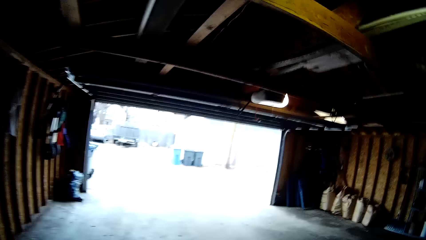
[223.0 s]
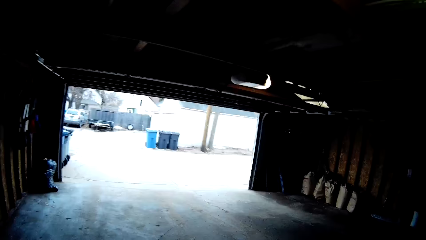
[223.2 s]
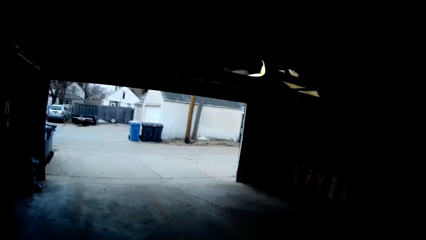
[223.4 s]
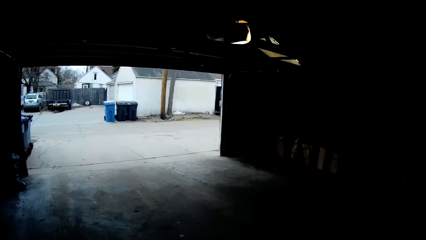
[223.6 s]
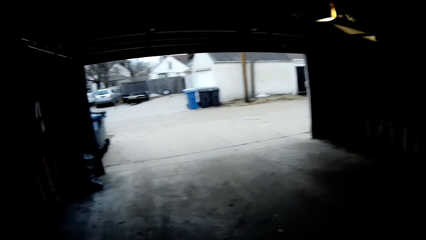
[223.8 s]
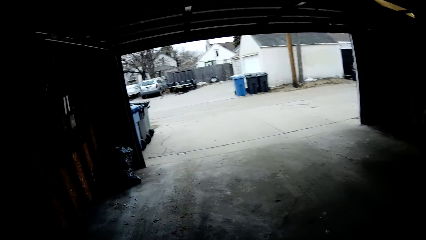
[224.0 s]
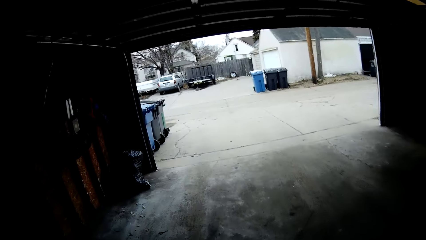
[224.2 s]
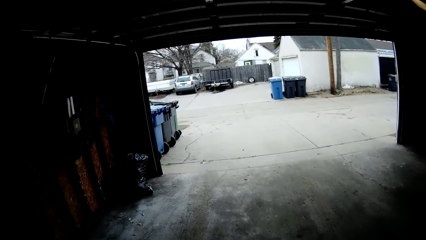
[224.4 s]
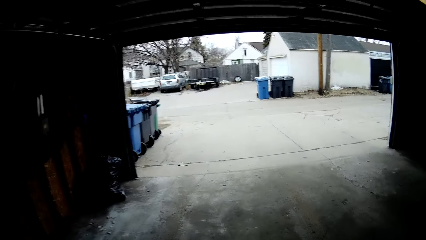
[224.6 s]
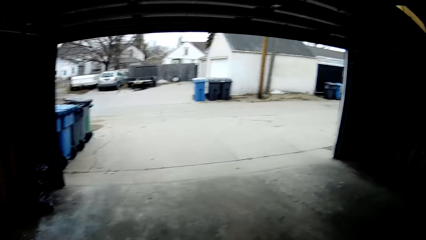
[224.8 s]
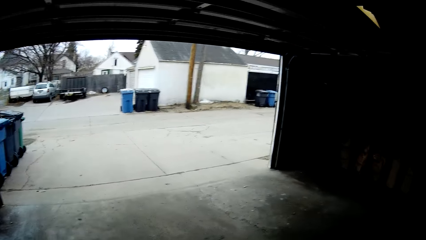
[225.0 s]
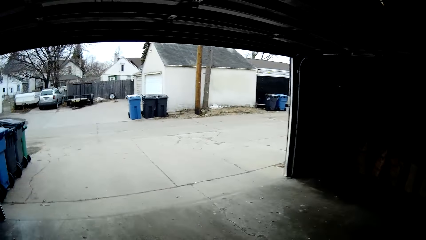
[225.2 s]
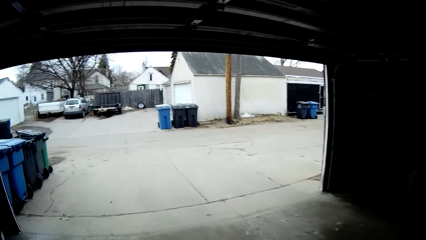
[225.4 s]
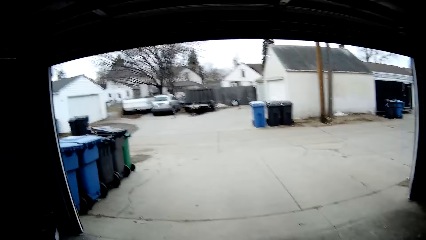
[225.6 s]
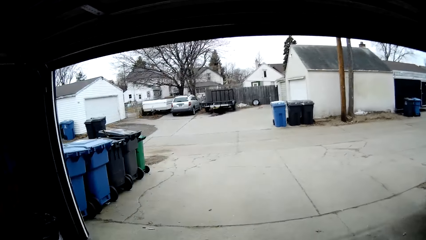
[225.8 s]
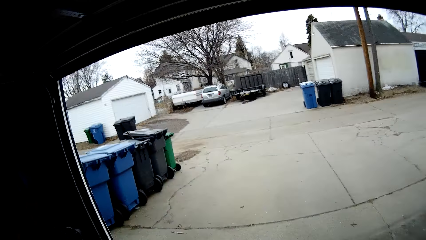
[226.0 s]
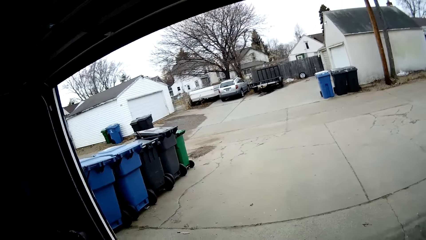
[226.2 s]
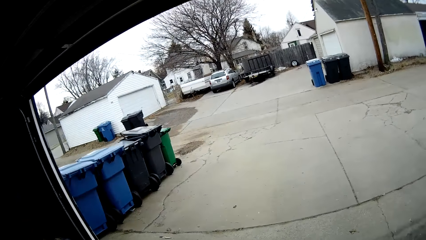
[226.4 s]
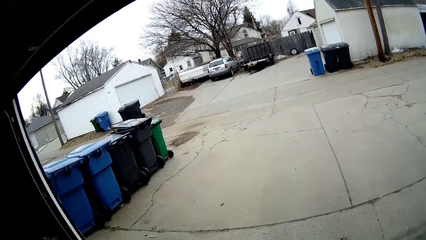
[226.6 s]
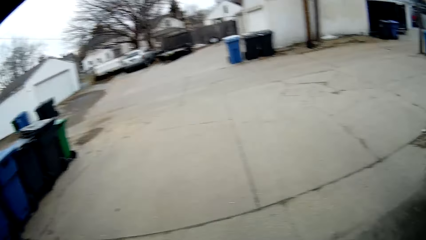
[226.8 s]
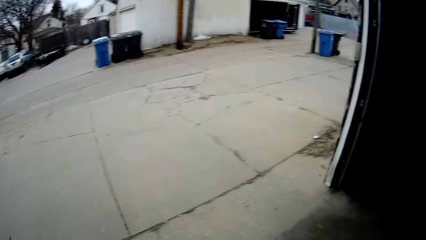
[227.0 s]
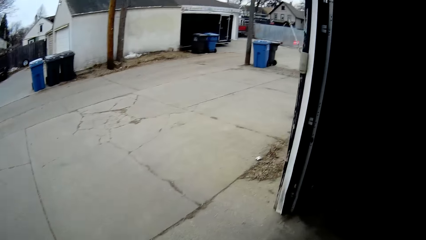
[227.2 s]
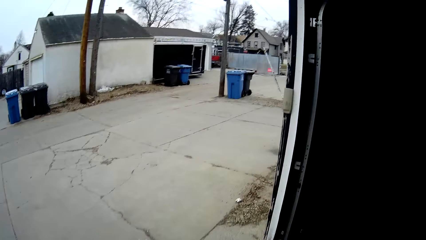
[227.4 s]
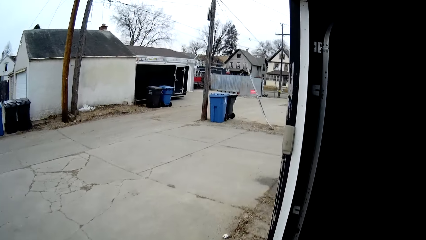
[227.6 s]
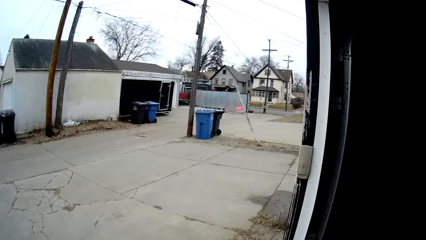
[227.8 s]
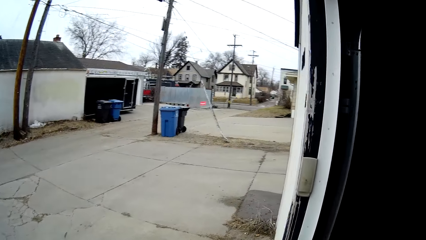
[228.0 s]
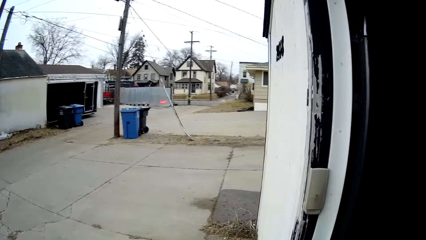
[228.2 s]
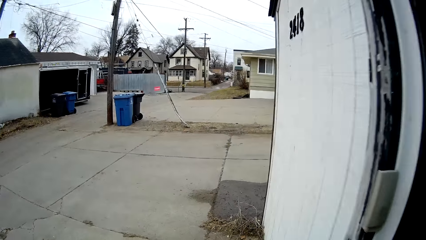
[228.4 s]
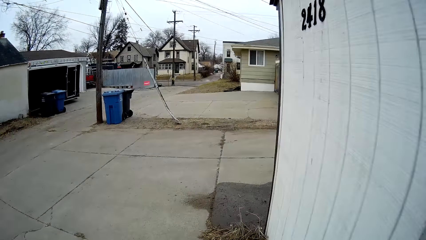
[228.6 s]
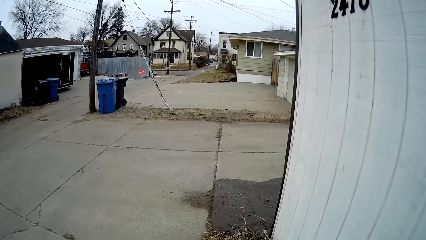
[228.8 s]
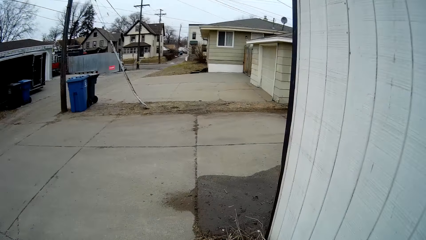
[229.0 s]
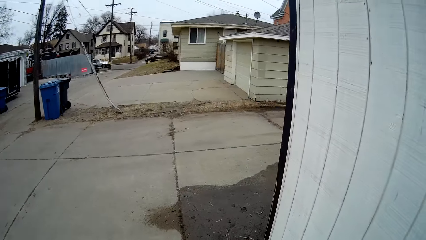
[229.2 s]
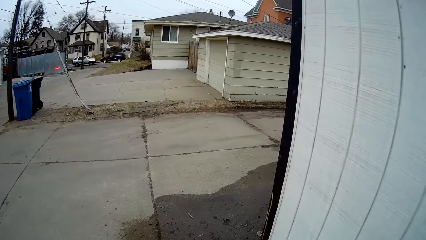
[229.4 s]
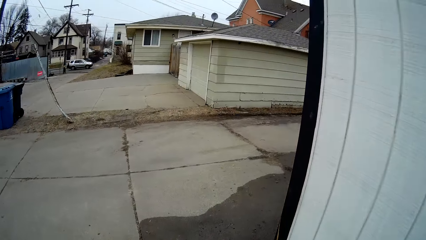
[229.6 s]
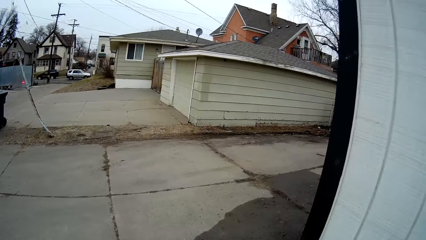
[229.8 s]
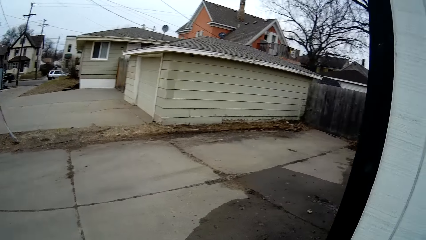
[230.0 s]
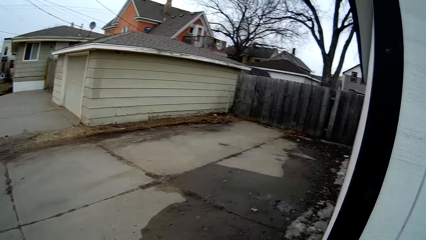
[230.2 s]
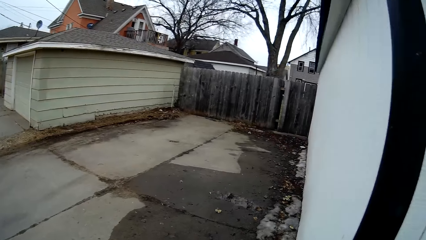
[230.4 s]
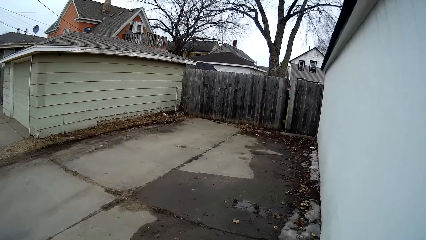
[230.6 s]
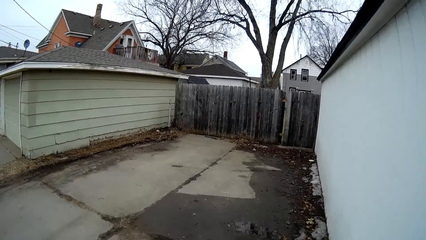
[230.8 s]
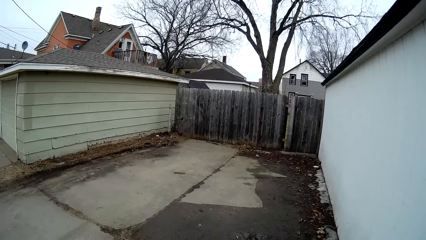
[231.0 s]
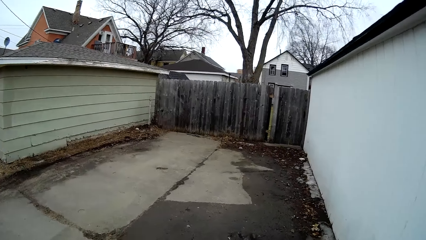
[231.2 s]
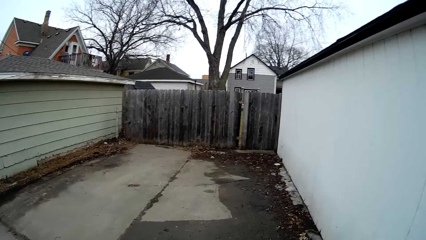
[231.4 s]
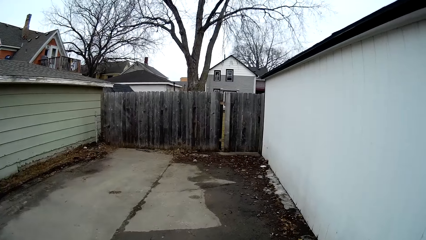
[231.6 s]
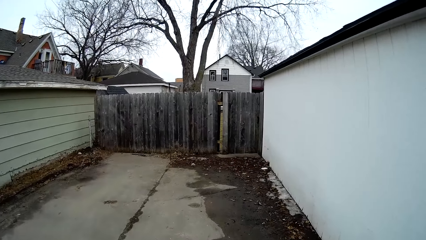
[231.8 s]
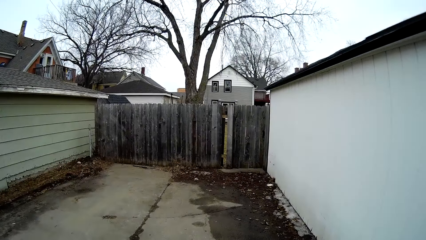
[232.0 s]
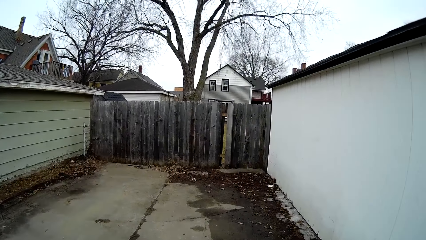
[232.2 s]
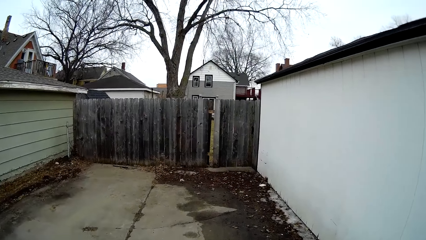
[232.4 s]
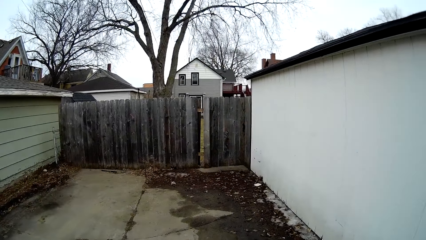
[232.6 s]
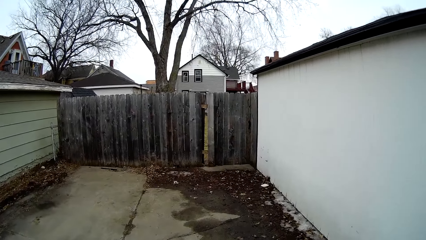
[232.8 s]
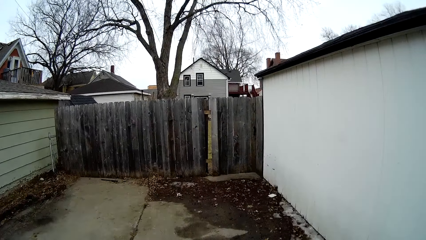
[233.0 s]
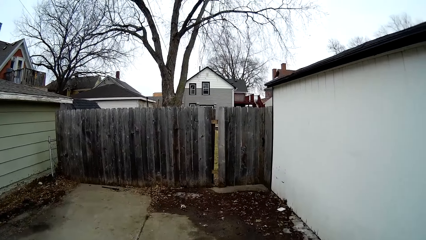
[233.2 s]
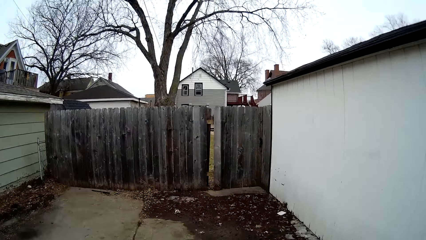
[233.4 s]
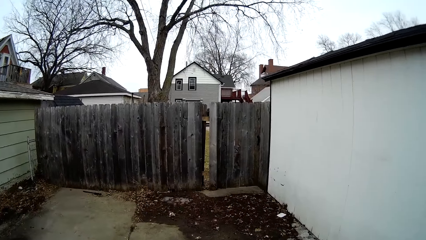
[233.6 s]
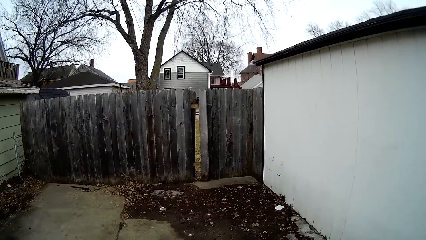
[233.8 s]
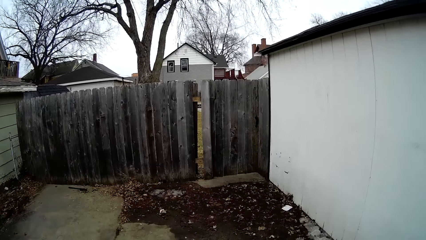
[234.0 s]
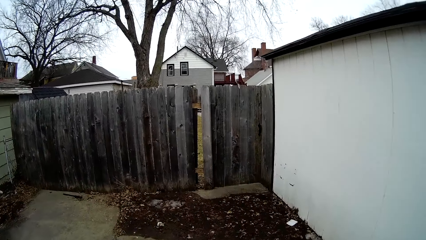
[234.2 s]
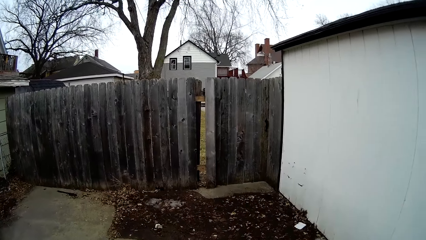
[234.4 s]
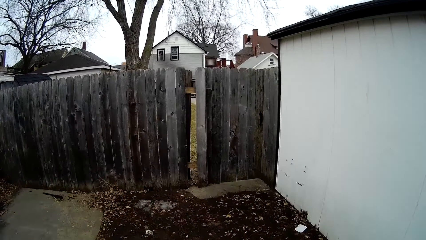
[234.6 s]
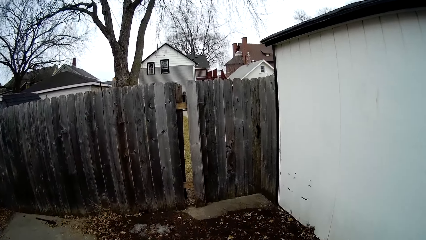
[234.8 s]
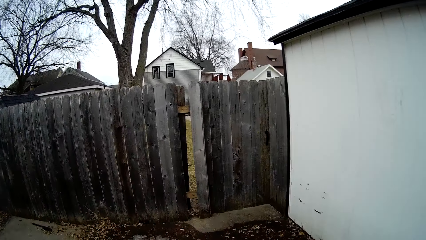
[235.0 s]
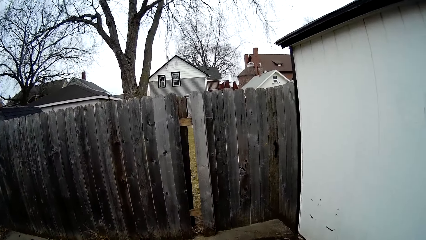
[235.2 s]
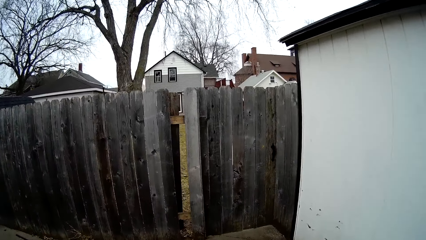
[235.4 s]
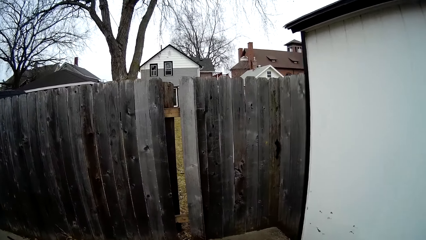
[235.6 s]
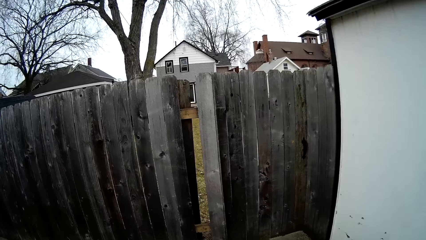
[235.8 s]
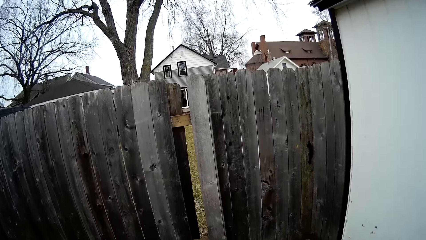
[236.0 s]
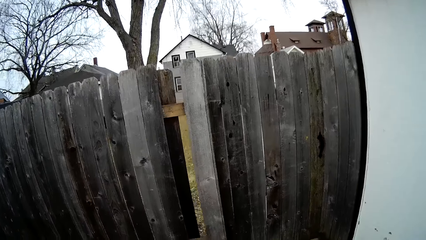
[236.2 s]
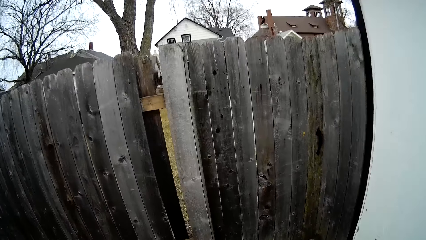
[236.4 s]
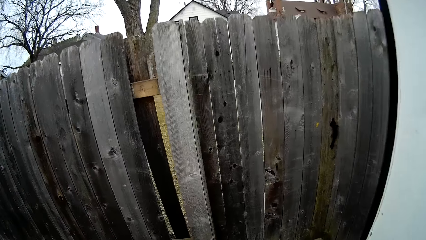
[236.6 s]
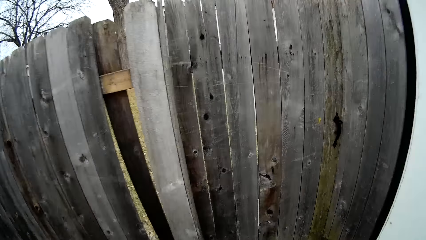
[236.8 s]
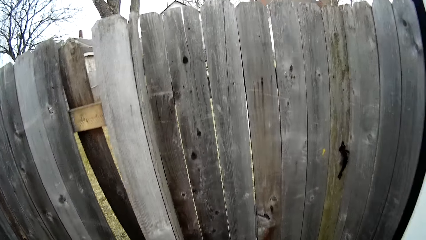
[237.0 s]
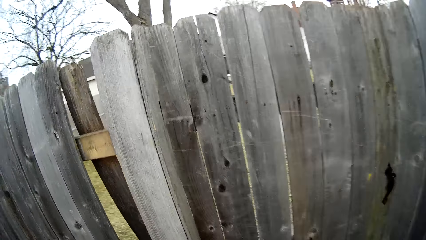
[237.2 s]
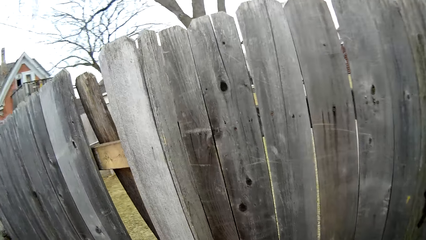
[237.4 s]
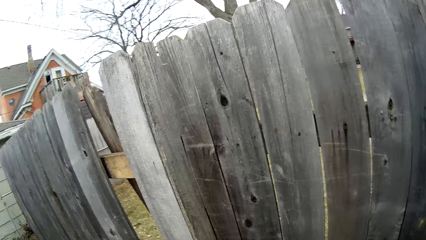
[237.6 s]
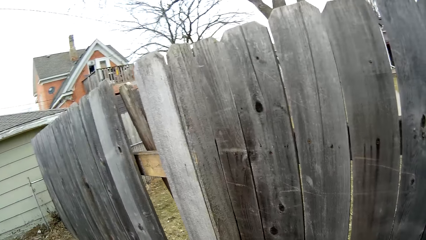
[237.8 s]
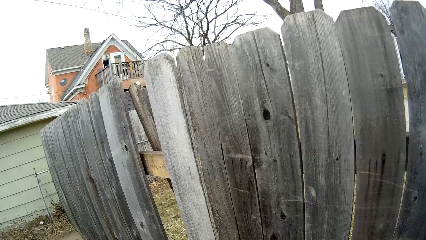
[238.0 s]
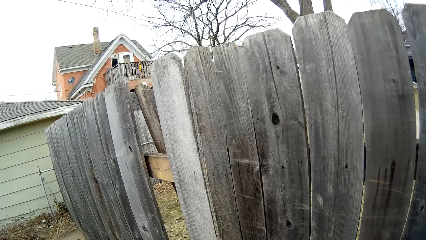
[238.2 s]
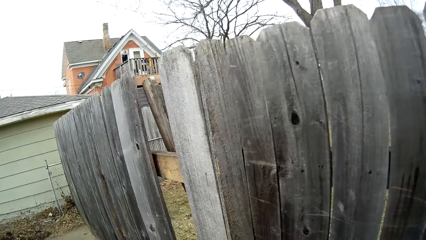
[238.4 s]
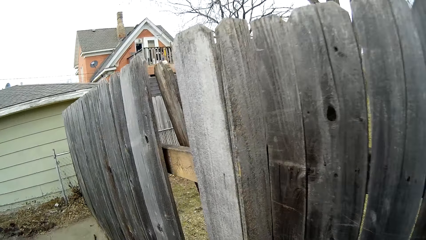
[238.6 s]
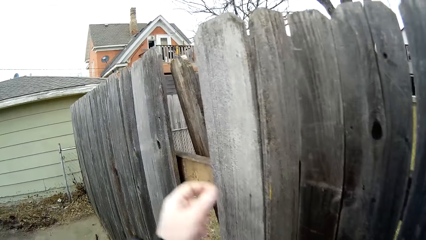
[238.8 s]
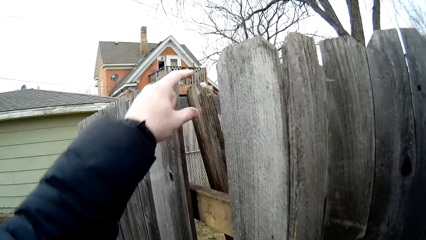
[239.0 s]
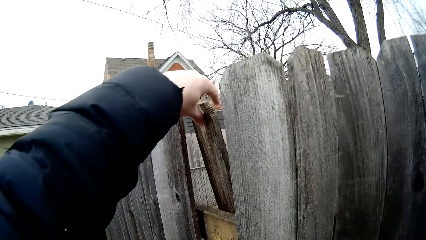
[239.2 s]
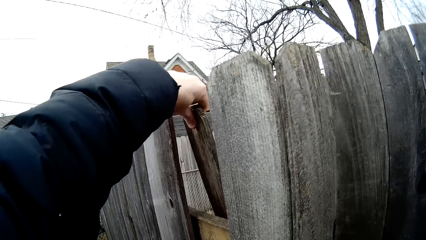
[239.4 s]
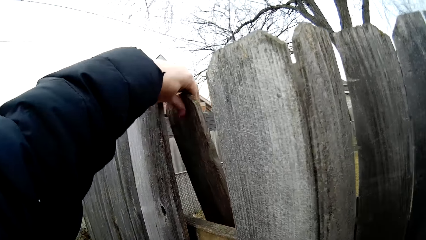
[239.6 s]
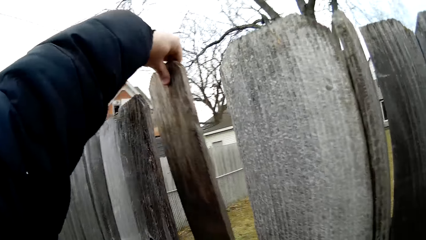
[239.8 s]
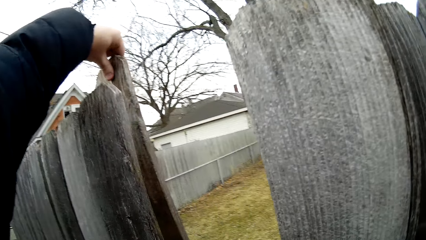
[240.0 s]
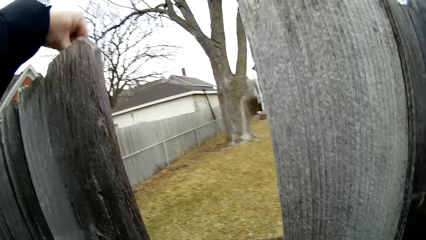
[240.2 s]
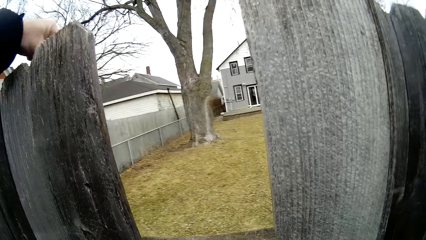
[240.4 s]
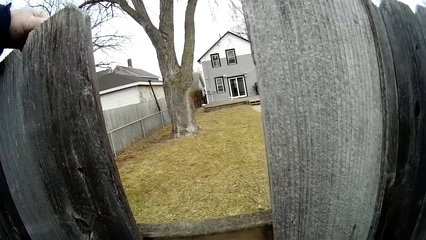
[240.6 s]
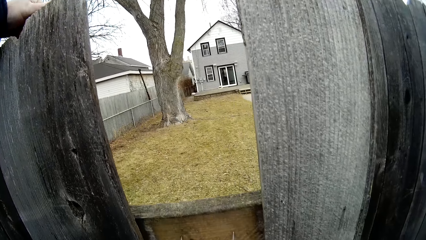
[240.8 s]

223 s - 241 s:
The camera wearer walks out from the garage. They walk around in the compound. They adjust a wooden picket on a wooden fence.
